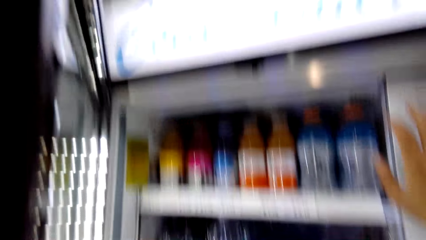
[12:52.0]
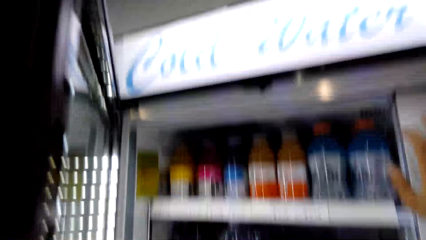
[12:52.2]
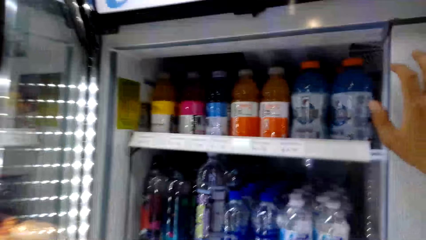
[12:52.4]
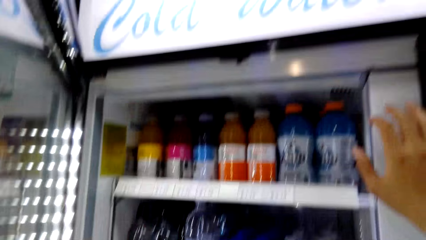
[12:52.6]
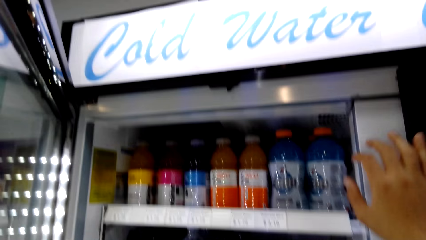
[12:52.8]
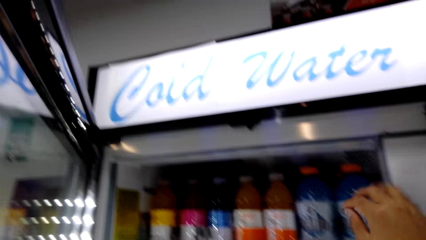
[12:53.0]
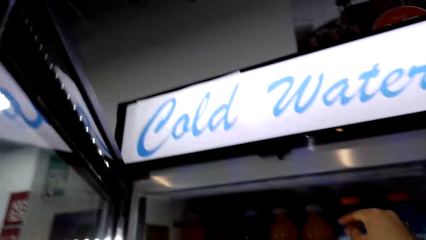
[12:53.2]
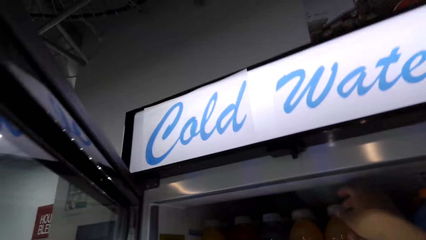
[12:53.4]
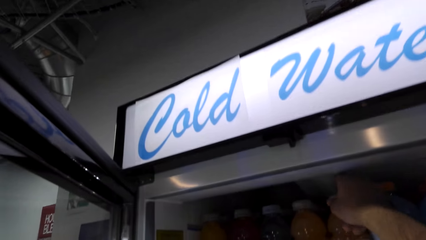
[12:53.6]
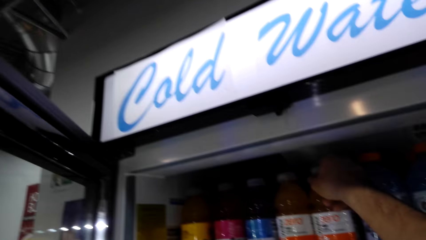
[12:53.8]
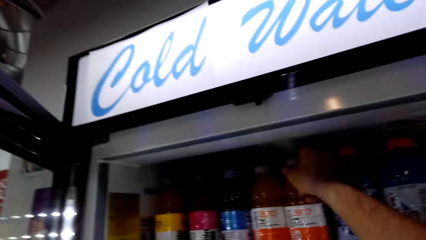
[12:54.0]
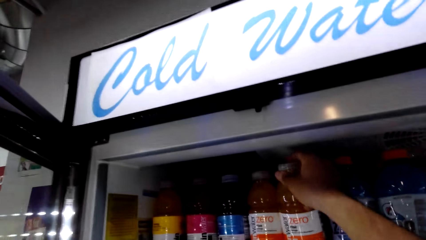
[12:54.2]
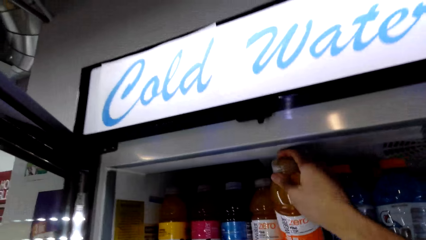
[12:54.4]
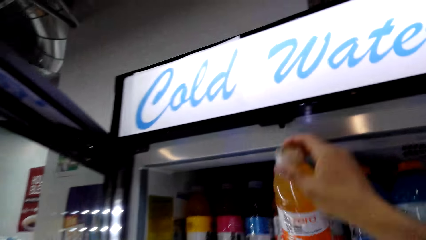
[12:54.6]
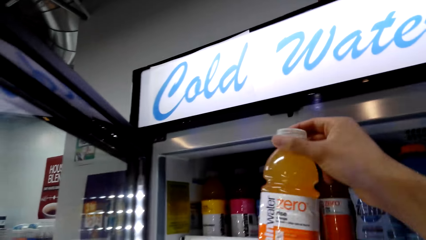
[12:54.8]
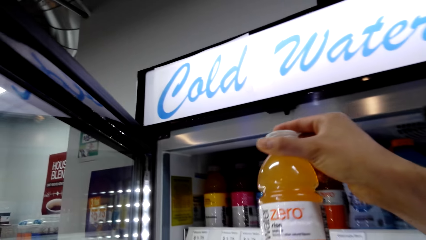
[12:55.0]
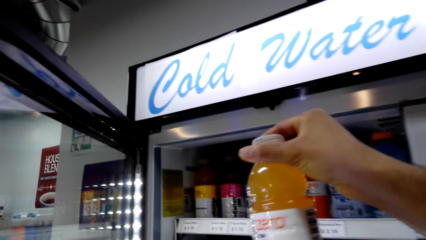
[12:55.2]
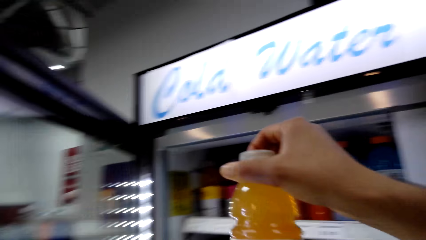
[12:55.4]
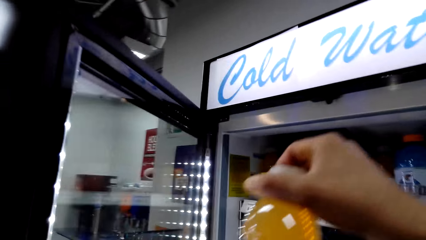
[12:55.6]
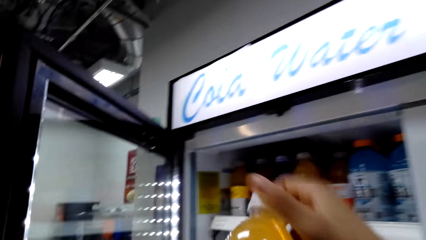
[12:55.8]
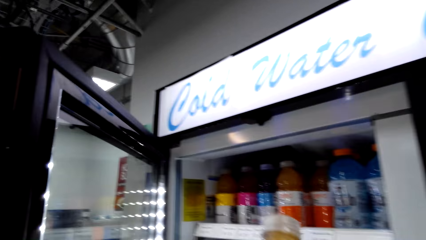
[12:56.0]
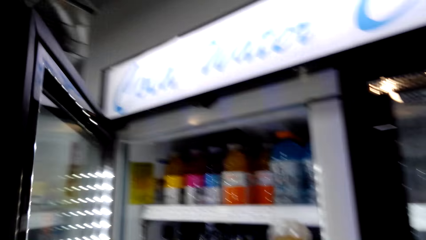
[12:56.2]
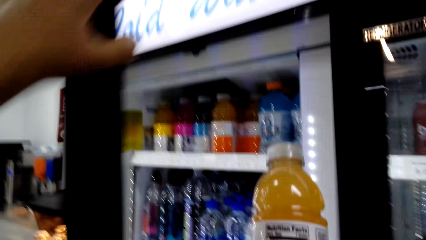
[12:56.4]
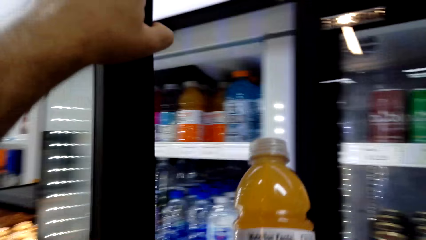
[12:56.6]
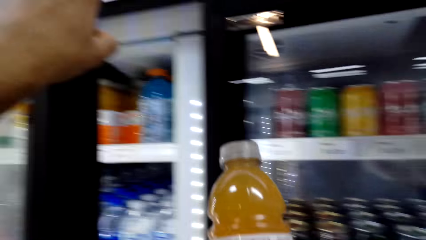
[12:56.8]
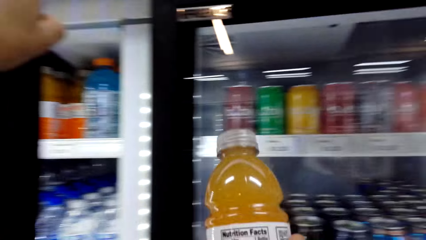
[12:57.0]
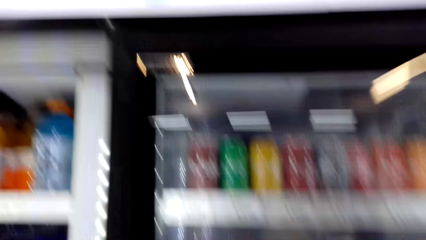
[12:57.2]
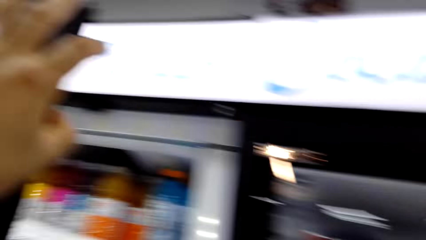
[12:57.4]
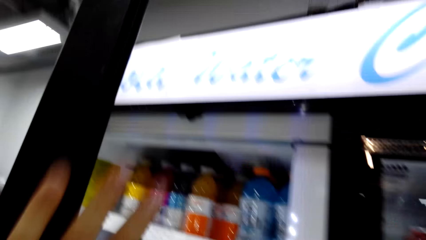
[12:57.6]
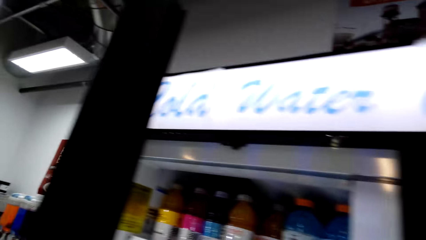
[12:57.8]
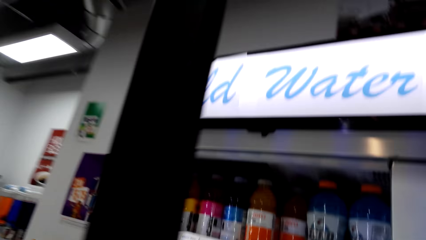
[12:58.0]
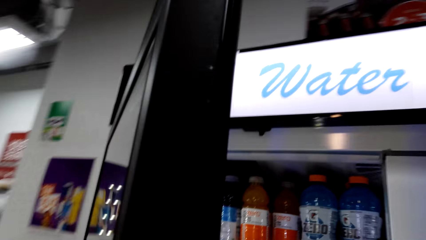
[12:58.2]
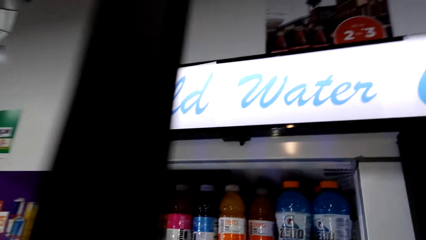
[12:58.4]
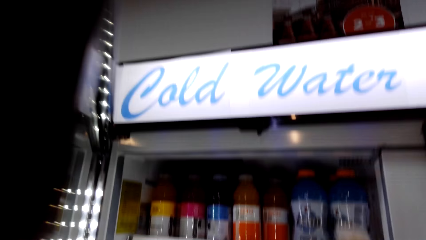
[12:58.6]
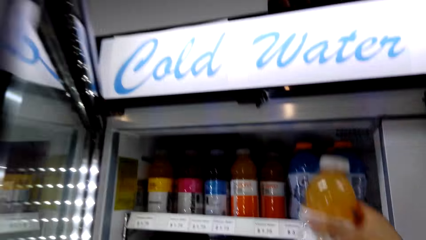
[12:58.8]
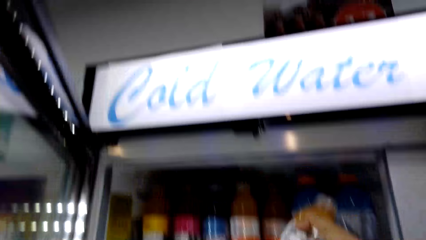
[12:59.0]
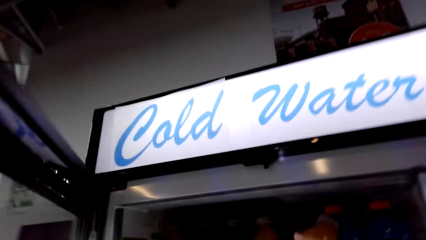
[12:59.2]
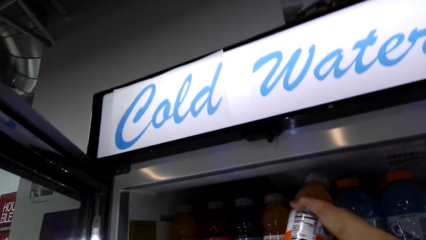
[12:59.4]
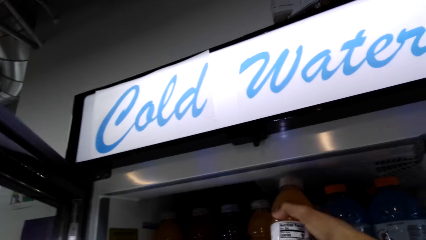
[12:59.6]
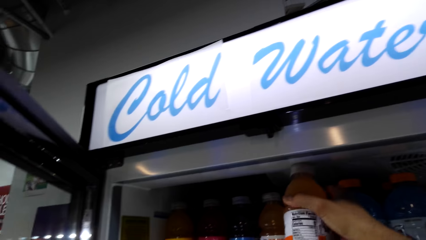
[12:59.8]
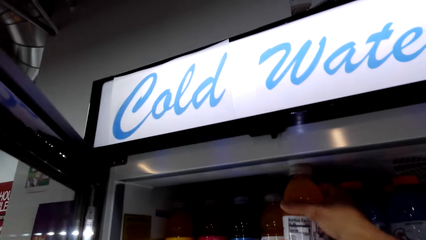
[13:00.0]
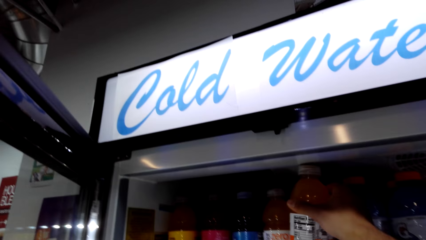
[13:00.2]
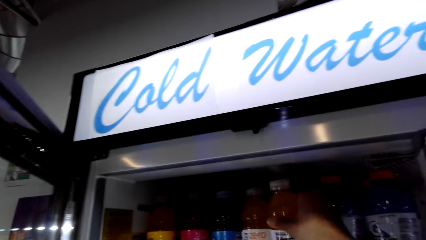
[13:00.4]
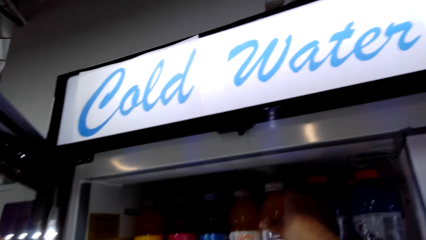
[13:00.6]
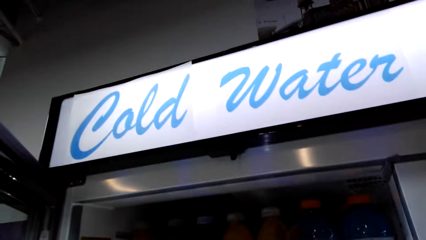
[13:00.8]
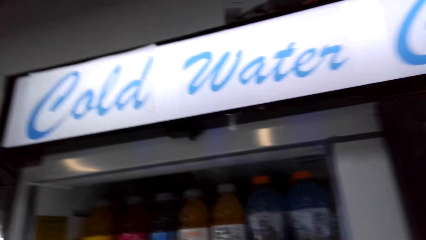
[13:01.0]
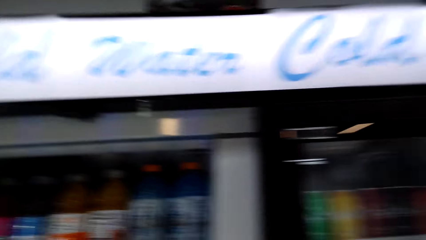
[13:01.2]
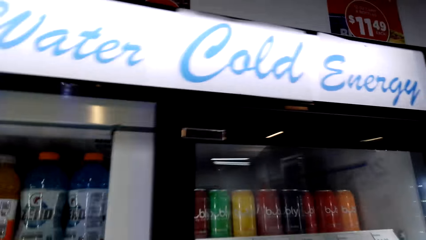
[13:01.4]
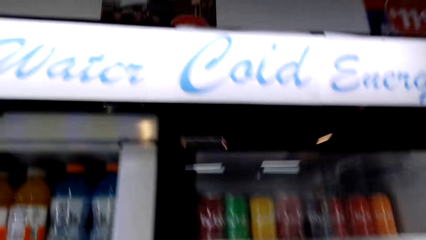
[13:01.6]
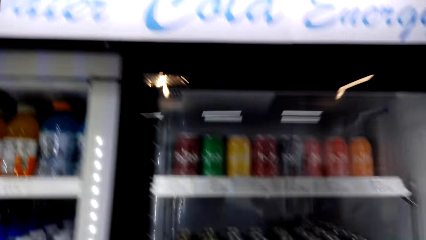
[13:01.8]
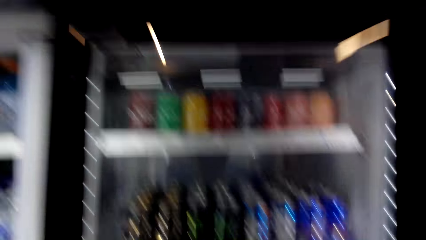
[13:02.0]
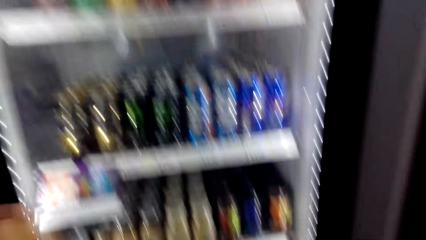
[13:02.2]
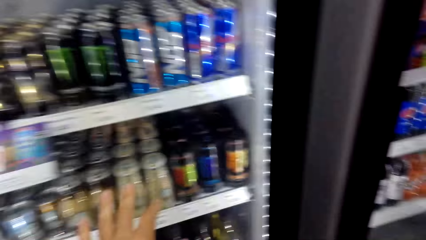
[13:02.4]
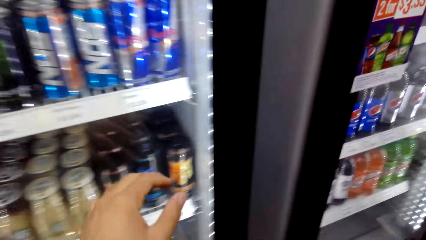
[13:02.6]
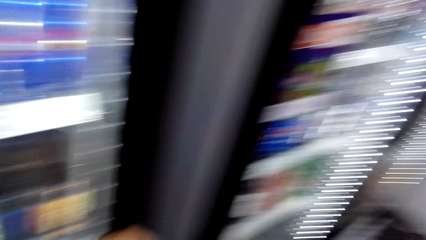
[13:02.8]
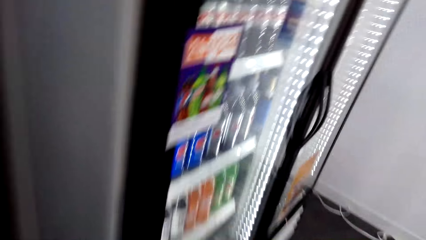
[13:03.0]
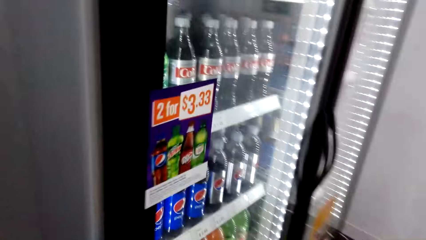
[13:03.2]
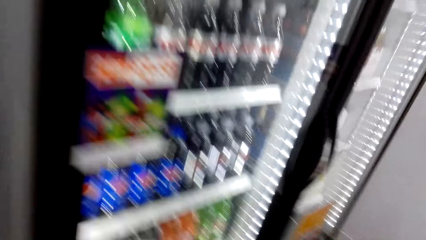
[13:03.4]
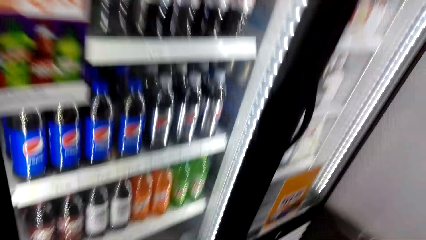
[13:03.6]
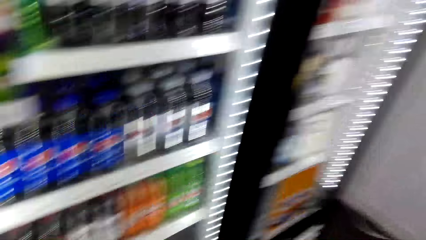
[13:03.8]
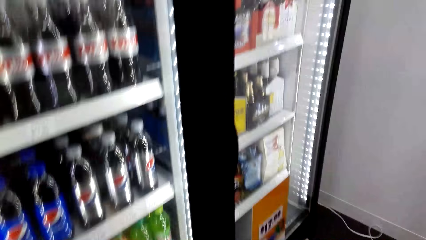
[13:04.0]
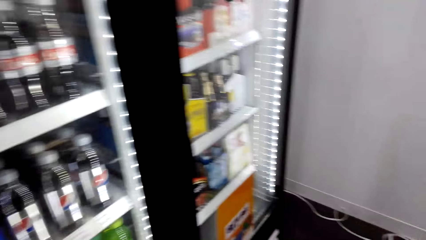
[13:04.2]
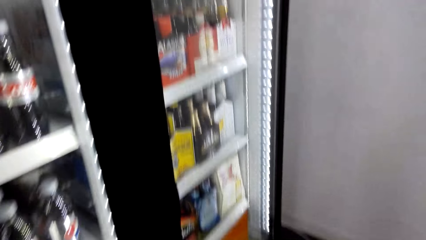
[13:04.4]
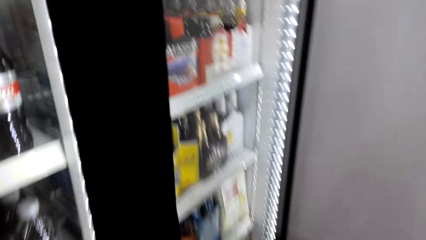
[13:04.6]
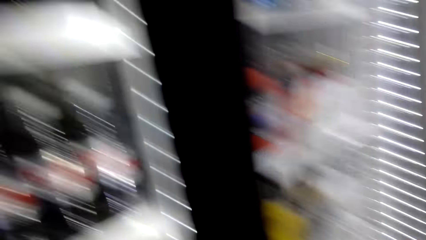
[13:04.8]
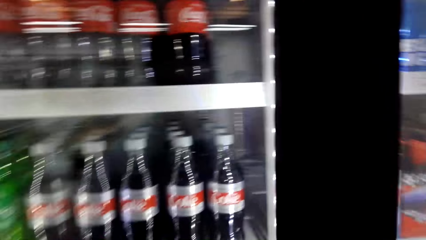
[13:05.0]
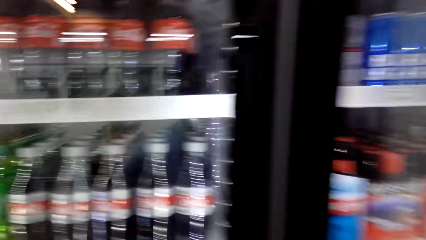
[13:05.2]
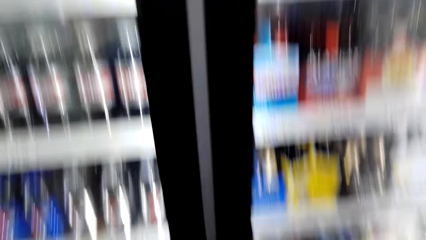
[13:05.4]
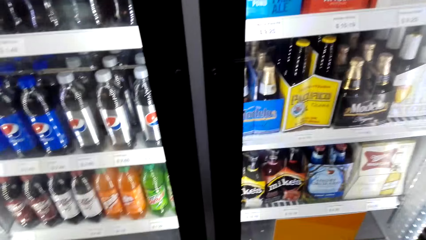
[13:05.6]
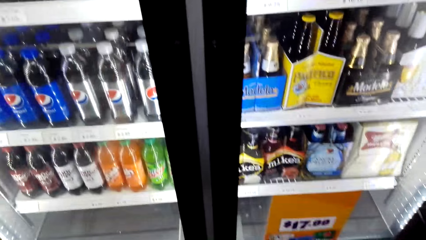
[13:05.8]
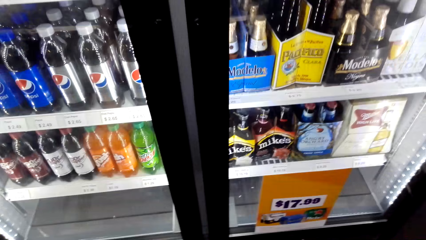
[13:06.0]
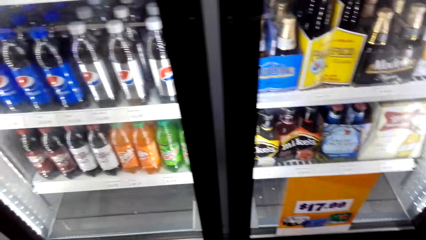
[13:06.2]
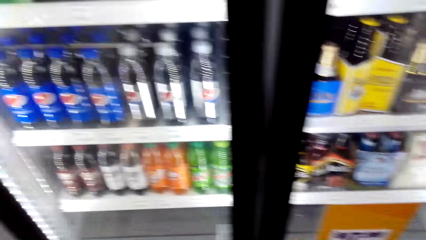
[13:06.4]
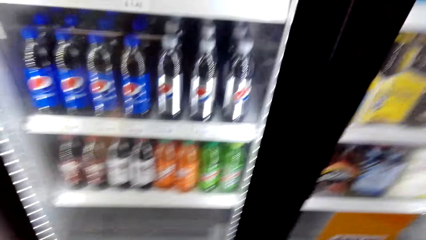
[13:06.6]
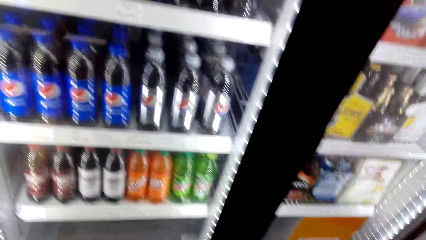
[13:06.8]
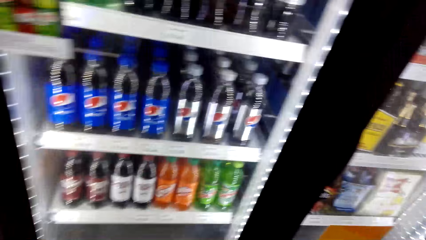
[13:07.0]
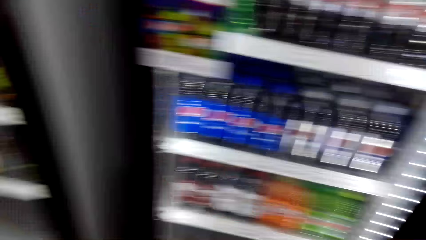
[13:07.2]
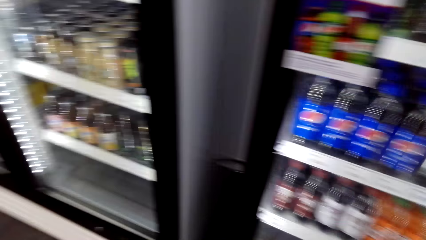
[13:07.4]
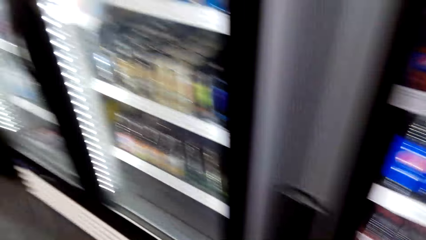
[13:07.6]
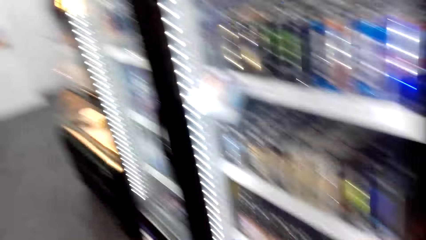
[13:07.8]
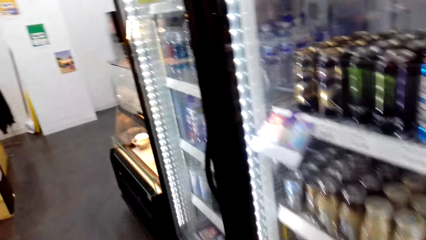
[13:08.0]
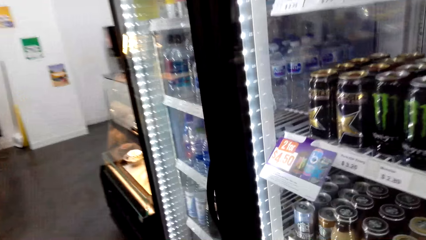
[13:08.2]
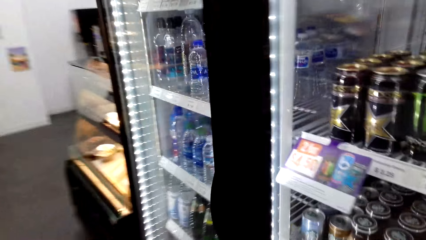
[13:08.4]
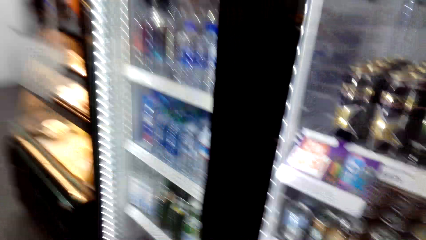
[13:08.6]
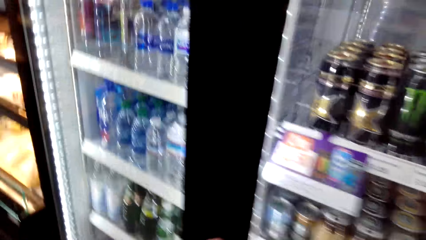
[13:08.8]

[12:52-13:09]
The camera wearer looks in the fridge. They pick a bottle of juice. They look on the bottle of juice. They put back the bottle of juice in the fridge. They walk beside the fridges. They stare at the drinks.
